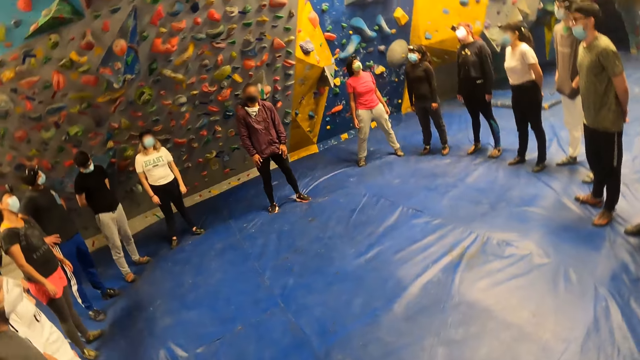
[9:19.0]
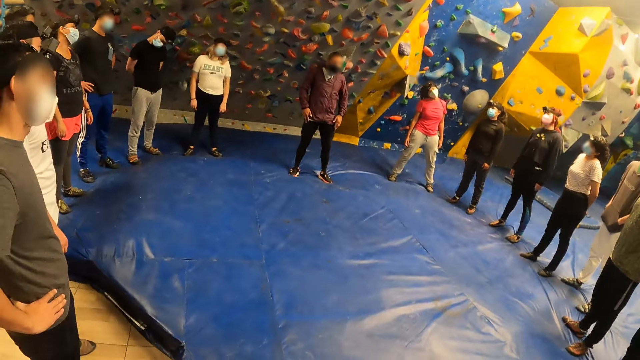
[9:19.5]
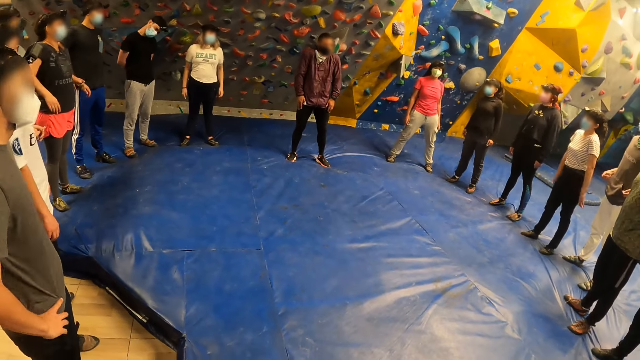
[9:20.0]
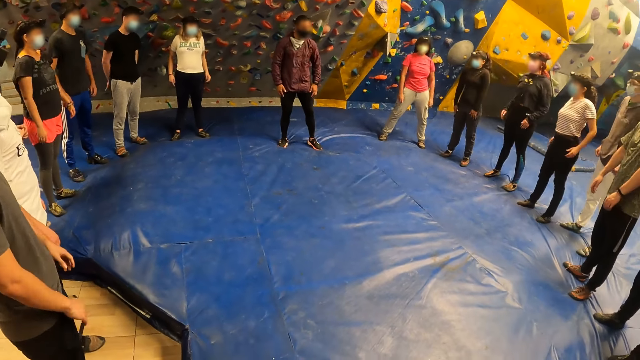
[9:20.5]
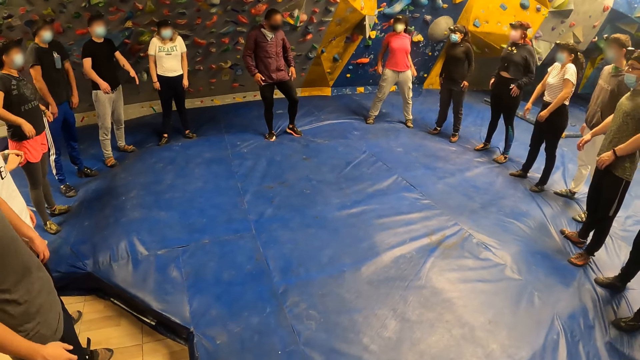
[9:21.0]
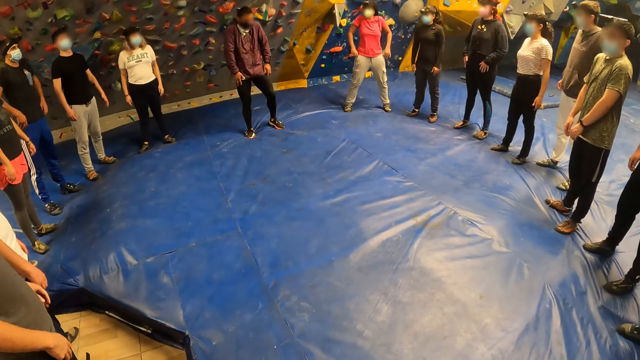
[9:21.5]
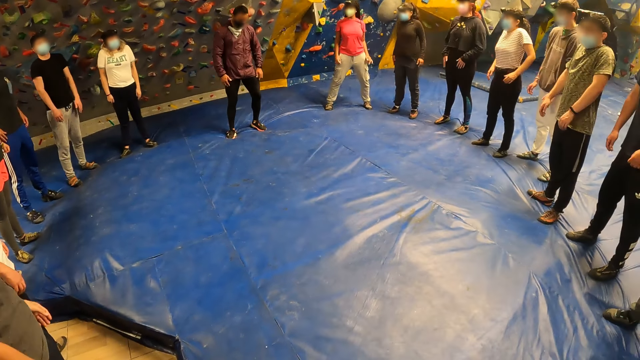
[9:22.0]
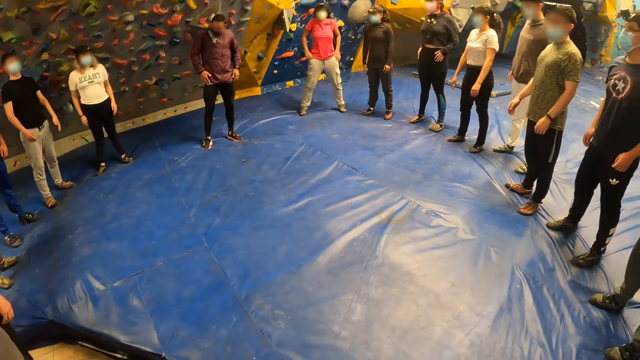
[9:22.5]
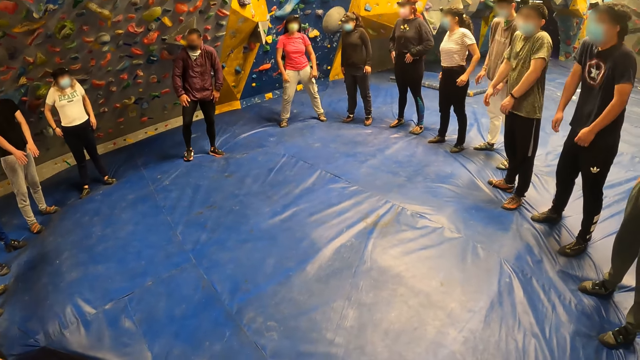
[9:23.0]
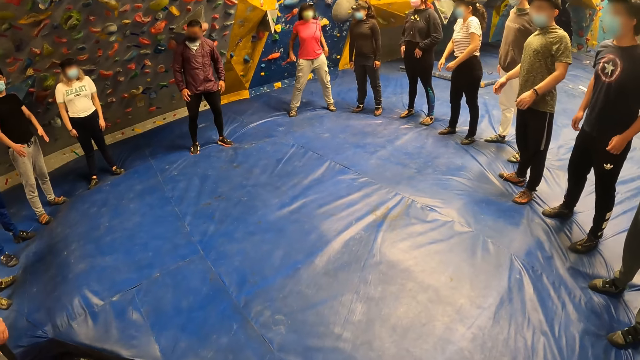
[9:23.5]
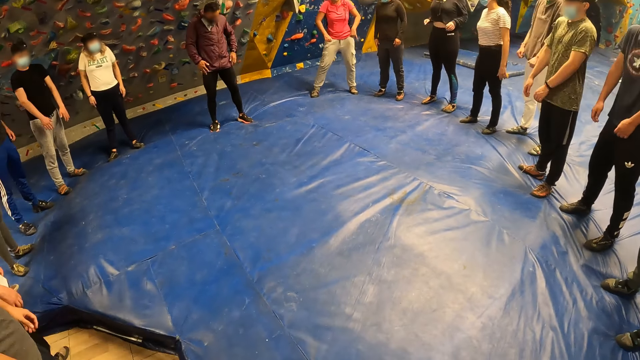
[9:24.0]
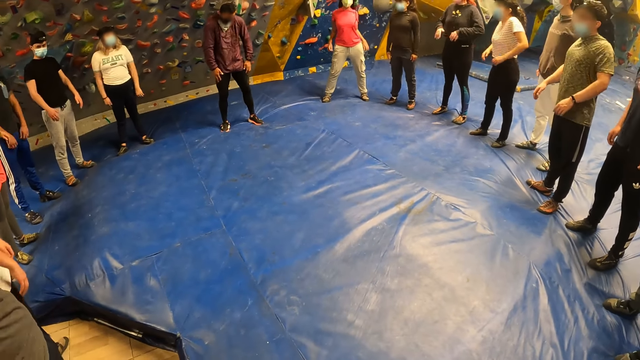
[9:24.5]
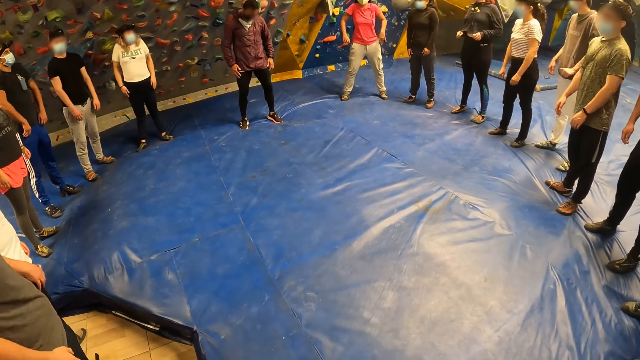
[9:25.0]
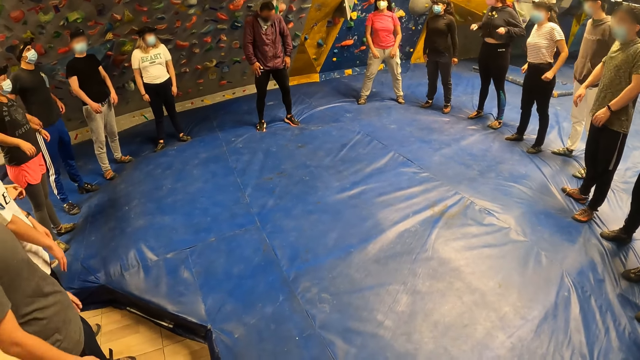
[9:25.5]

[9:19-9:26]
A group of people lift their shoulders in an exercise.

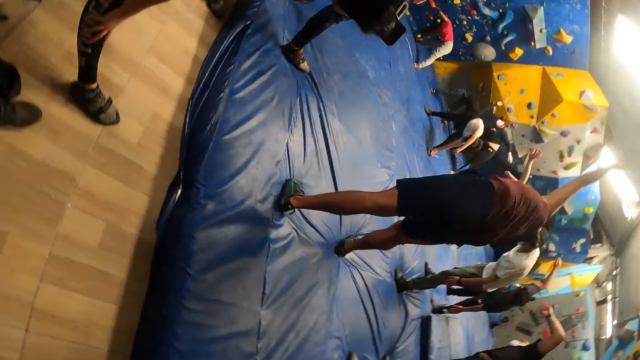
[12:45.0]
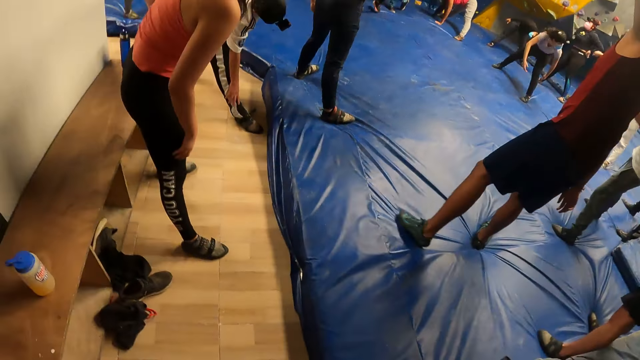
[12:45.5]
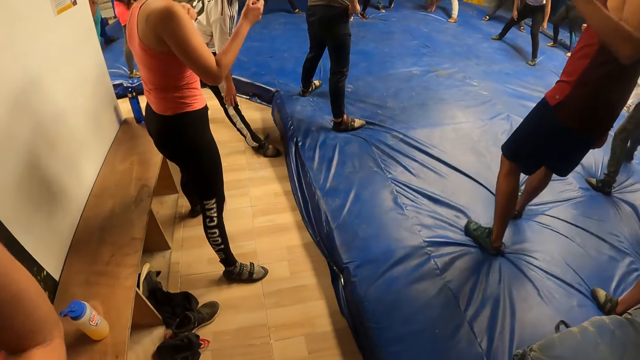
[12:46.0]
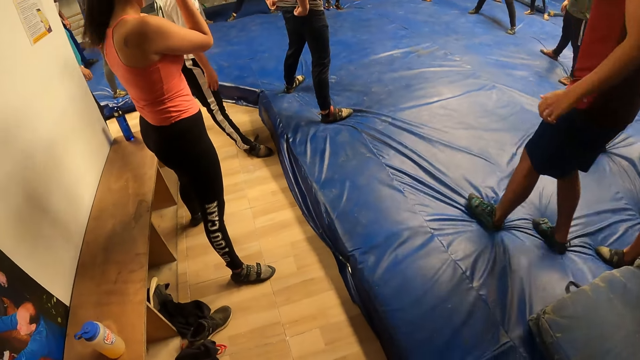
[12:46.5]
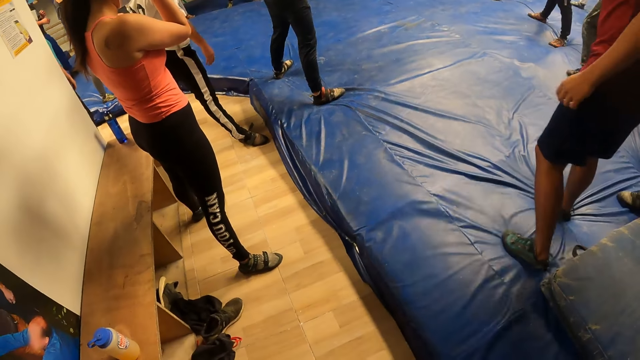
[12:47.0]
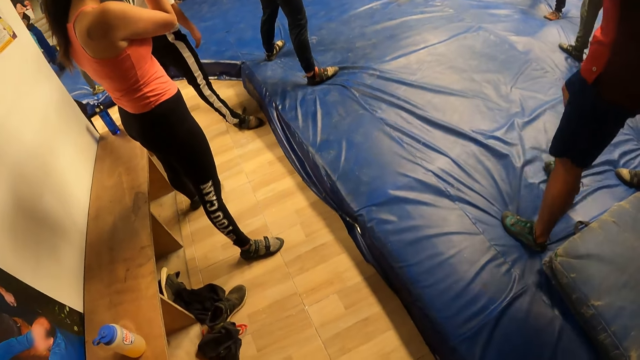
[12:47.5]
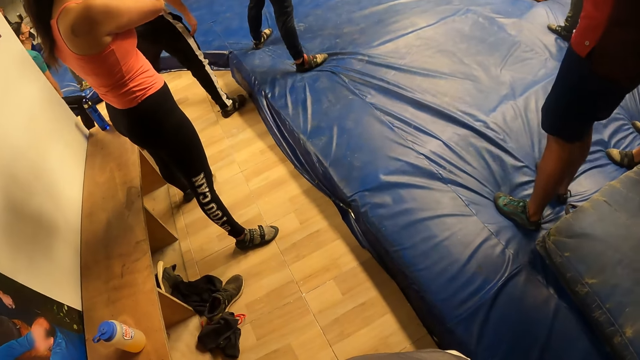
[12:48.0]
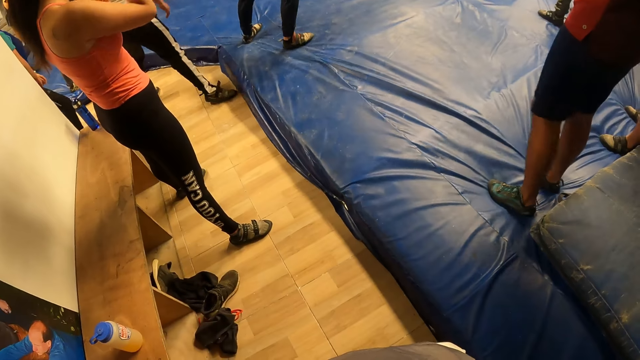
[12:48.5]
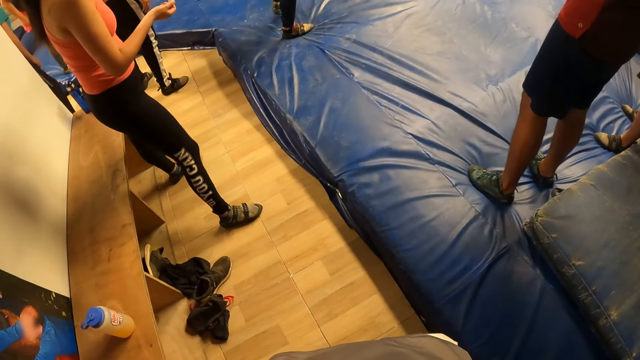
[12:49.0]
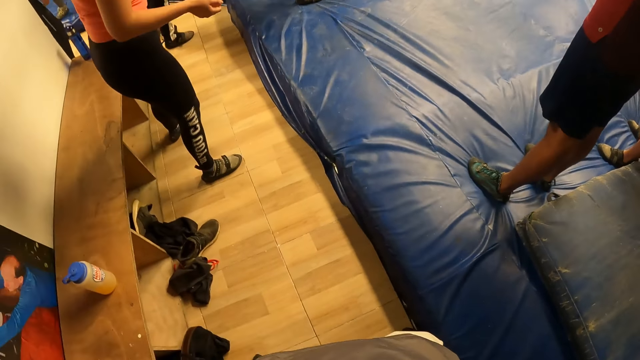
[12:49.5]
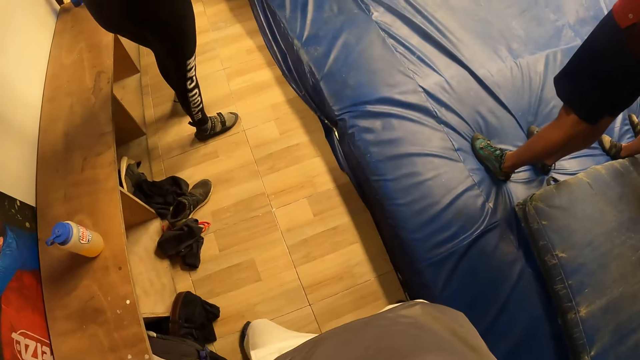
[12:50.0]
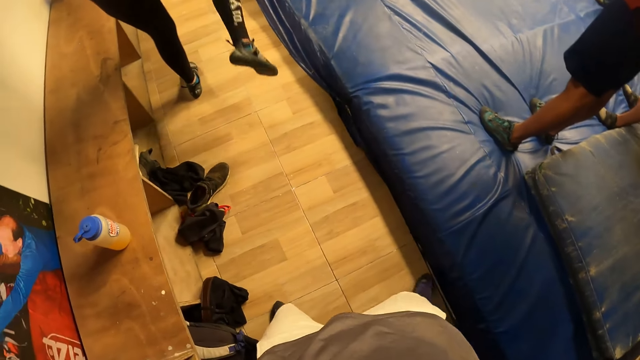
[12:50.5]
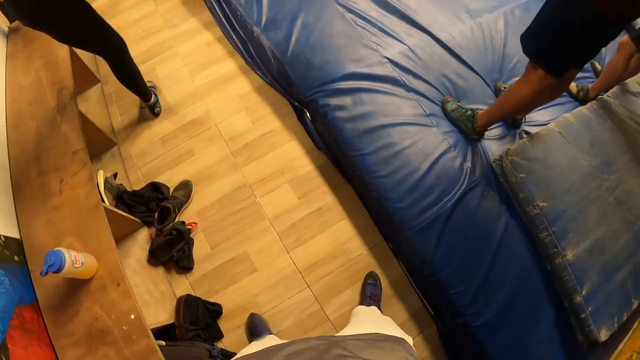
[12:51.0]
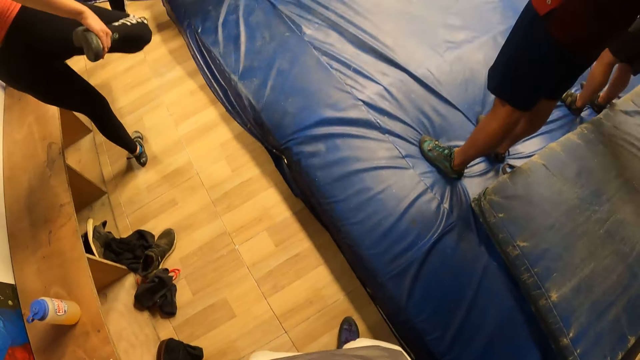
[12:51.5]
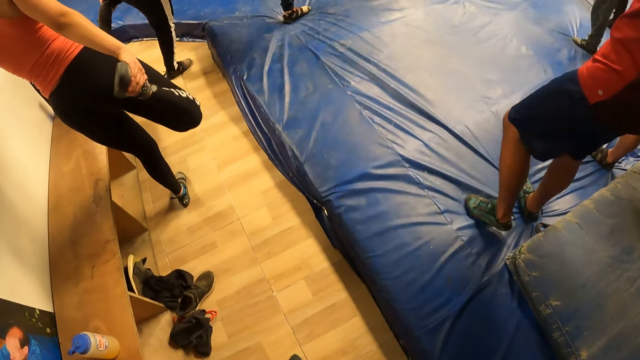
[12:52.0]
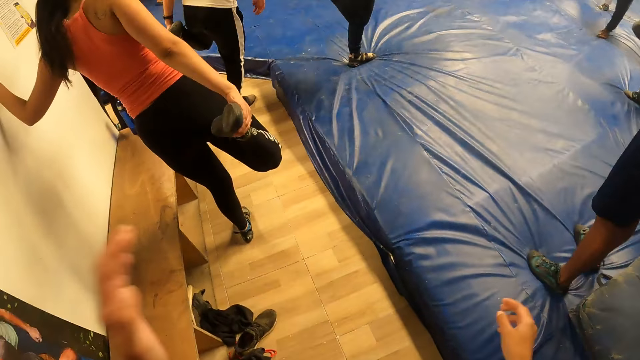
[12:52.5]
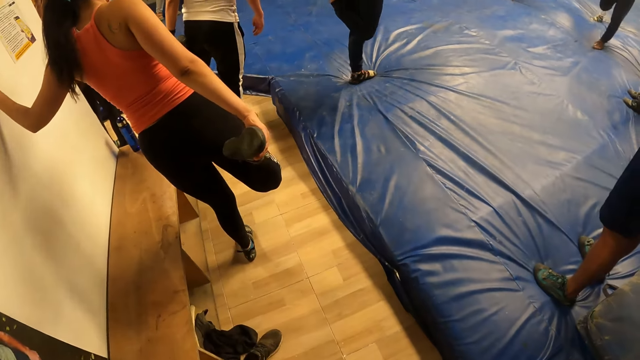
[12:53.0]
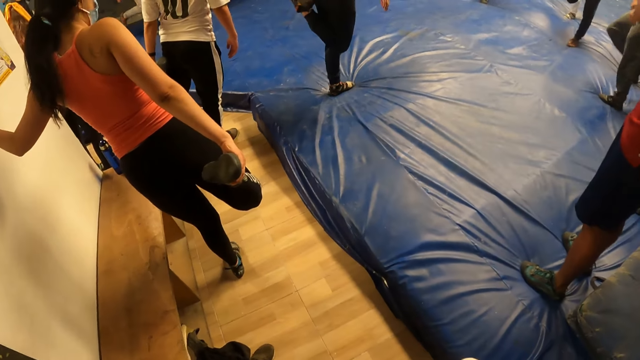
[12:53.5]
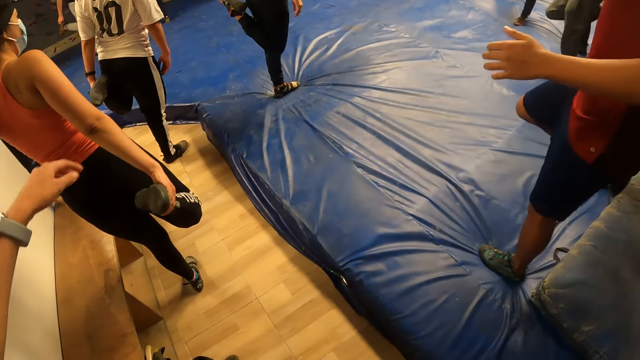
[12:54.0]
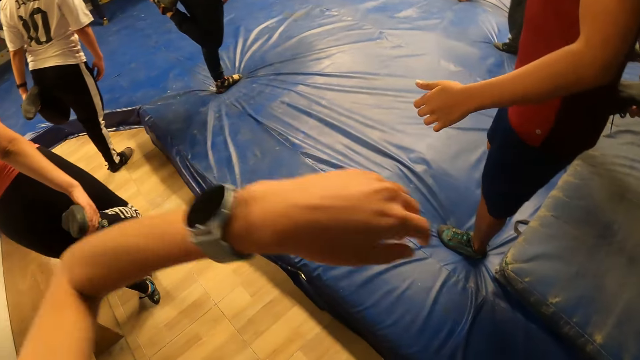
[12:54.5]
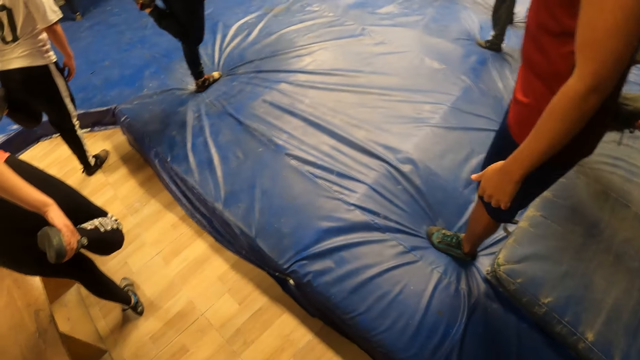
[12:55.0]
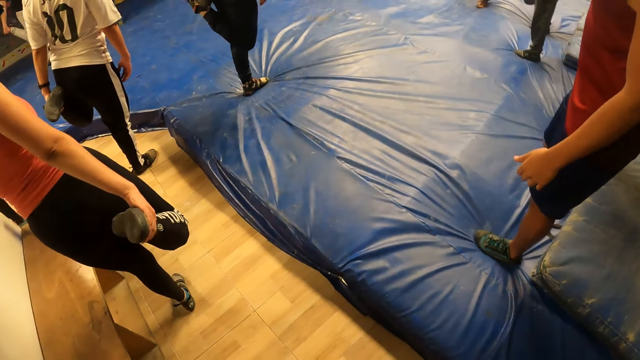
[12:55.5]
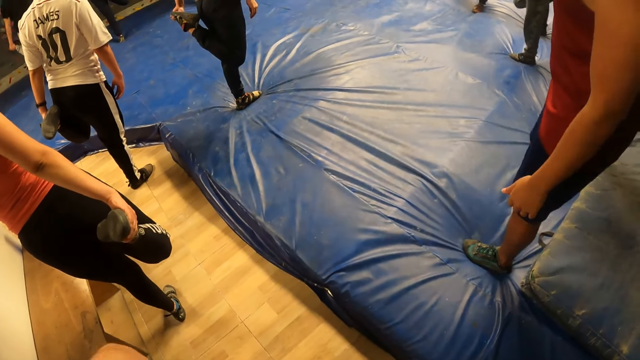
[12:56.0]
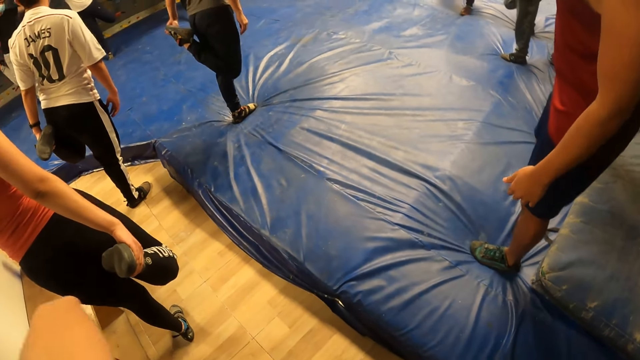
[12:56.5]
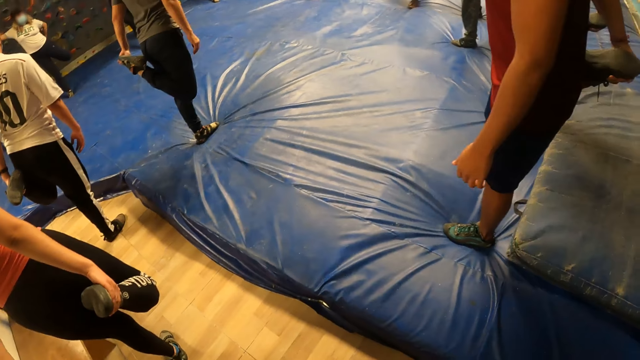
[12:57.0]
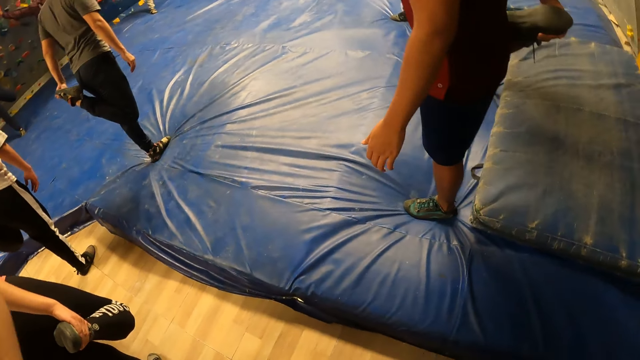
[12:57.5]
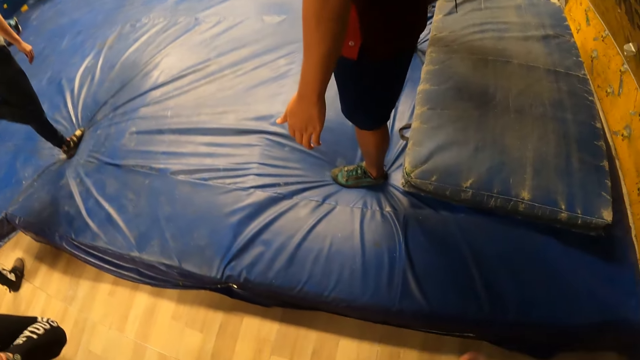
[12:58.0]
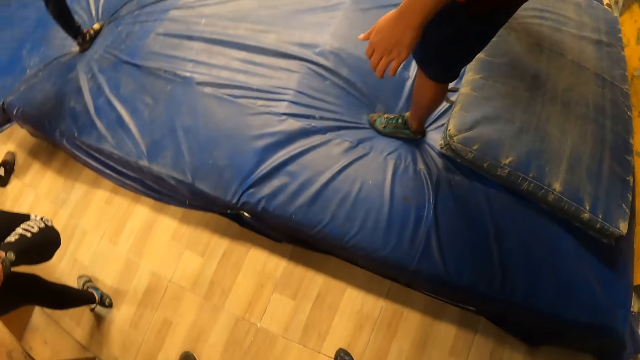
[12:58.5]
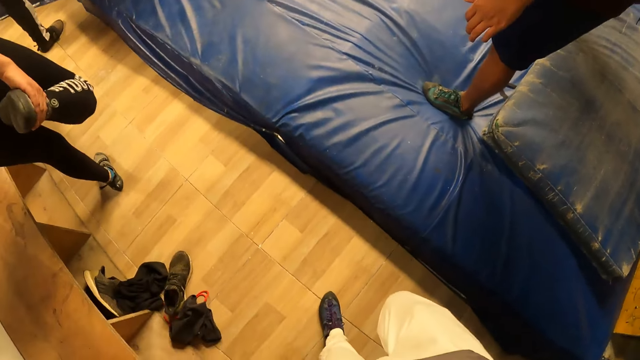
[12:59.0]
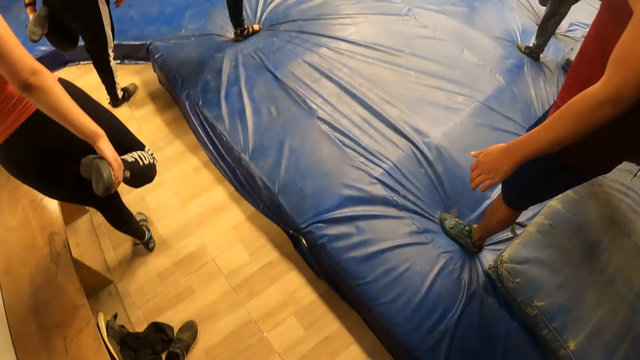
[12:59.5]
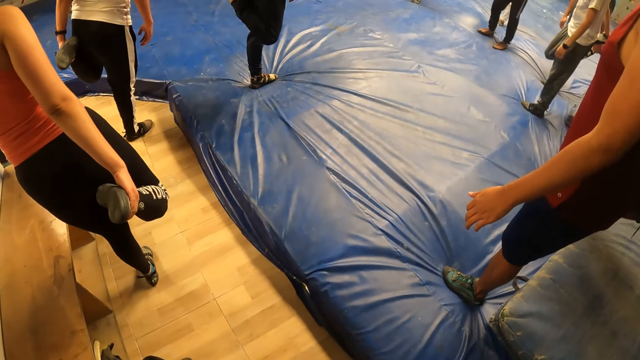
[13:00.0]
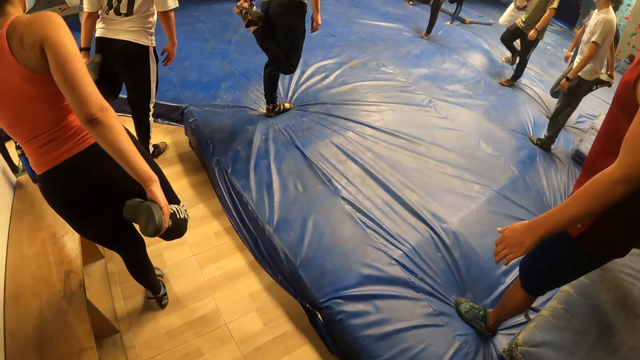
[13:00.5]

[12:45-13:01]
The camera wearer lifts his hands. He looks around the room. The woman lifts her right leg with her right hand with the group of people. The camera wearer lifts his hands. He looks around the room. He lifts his right leg with his right hand with the group of people.
